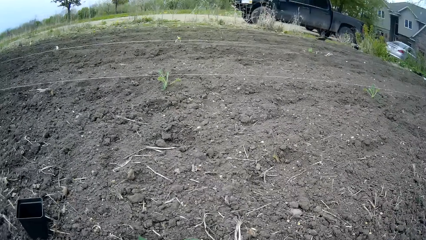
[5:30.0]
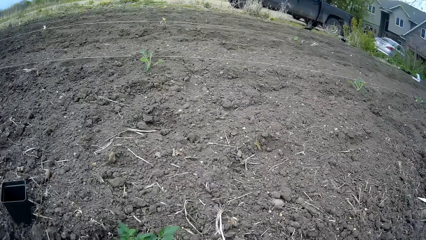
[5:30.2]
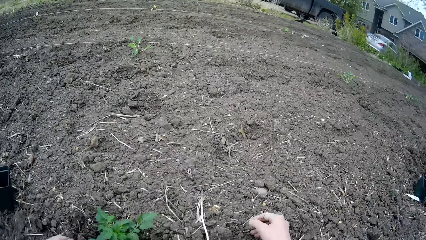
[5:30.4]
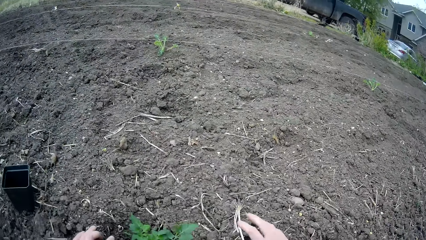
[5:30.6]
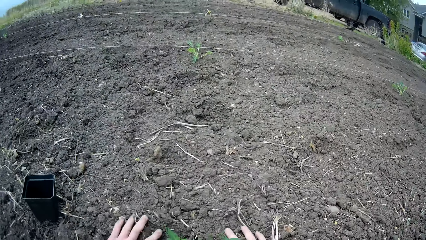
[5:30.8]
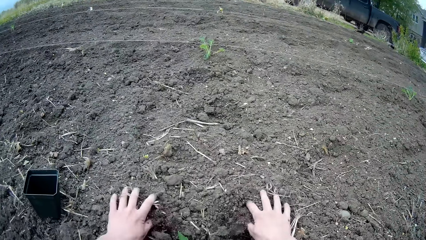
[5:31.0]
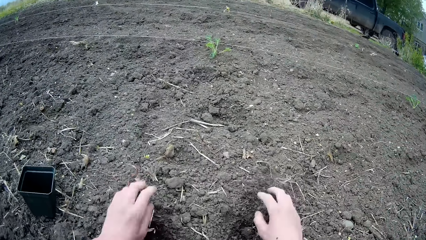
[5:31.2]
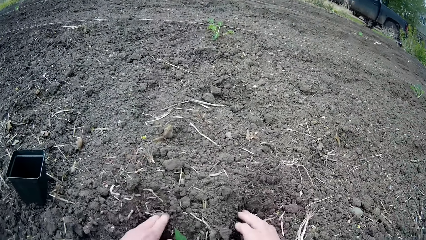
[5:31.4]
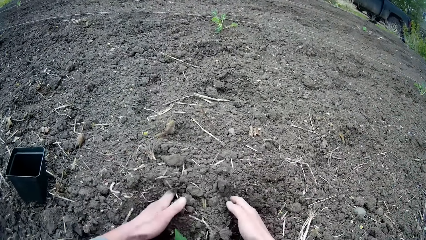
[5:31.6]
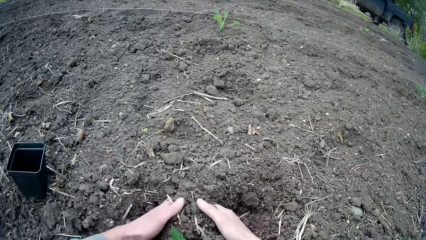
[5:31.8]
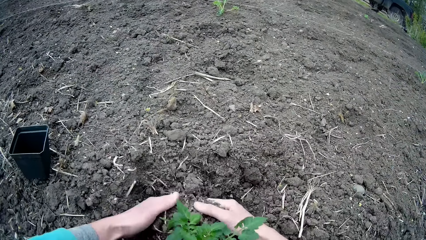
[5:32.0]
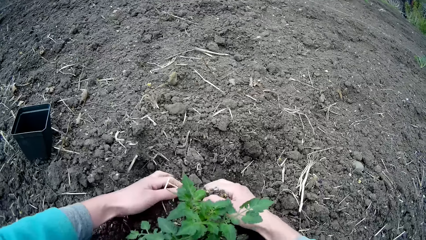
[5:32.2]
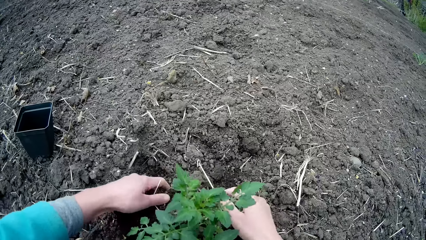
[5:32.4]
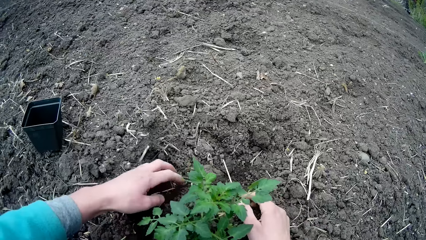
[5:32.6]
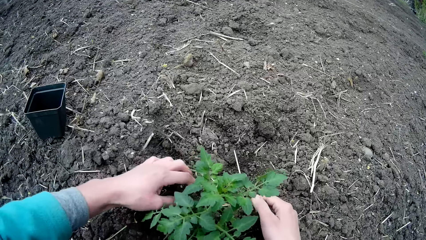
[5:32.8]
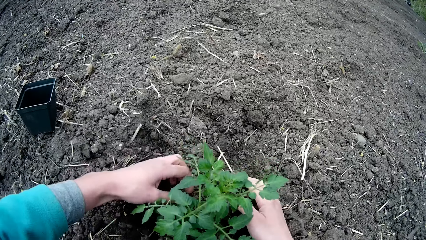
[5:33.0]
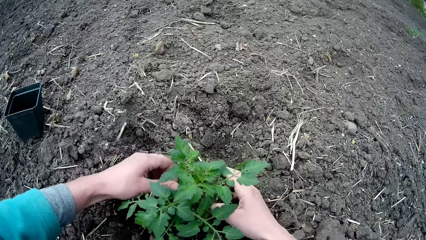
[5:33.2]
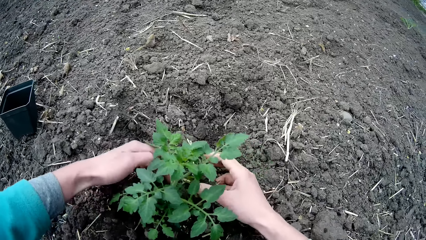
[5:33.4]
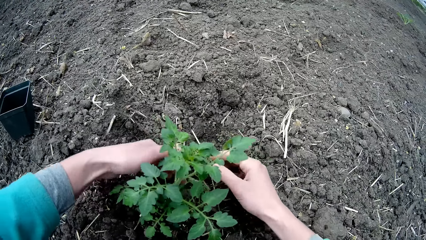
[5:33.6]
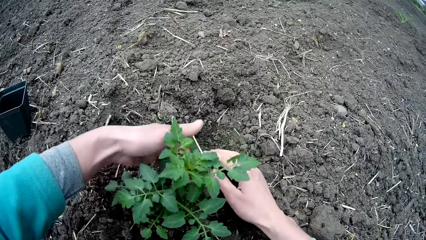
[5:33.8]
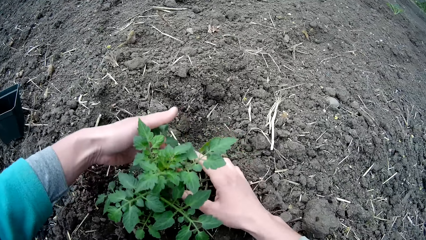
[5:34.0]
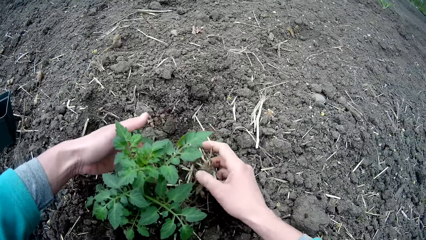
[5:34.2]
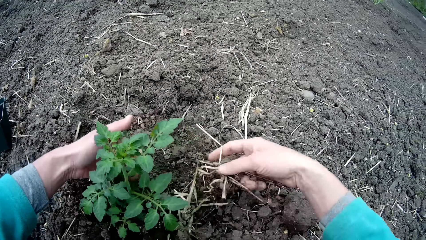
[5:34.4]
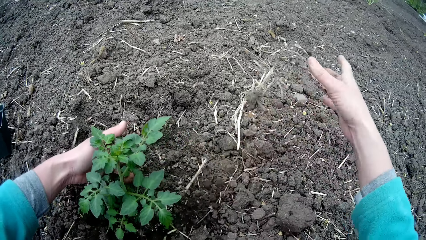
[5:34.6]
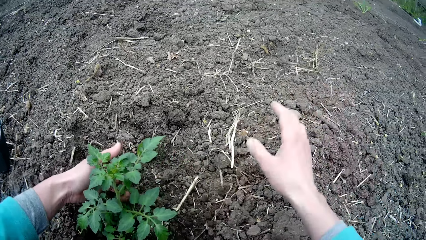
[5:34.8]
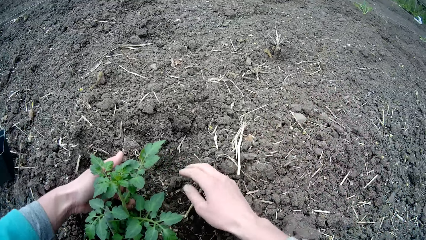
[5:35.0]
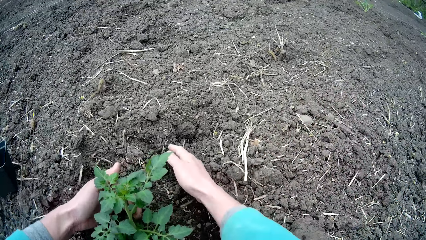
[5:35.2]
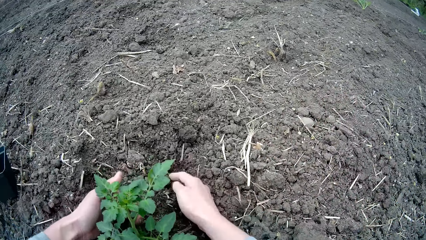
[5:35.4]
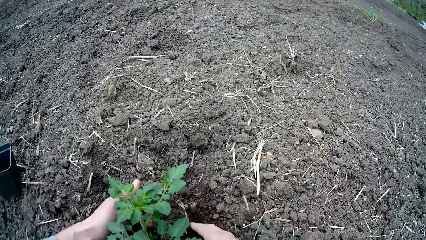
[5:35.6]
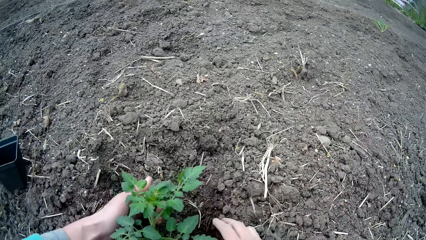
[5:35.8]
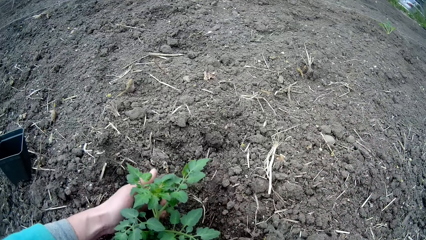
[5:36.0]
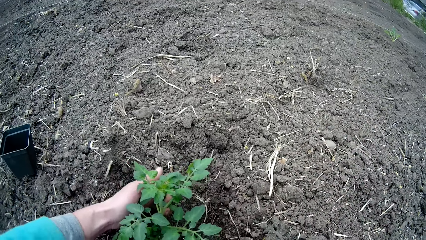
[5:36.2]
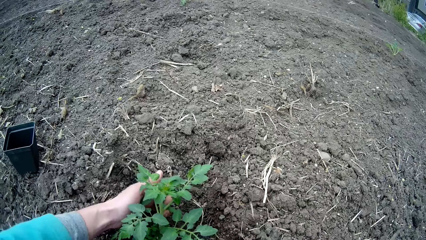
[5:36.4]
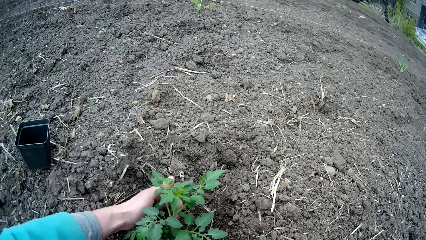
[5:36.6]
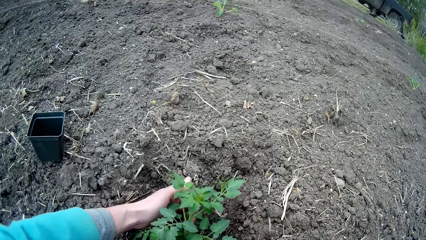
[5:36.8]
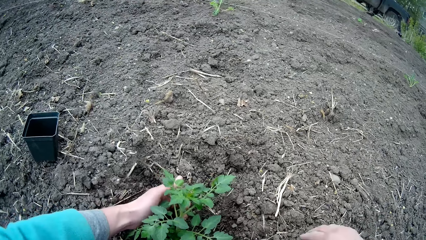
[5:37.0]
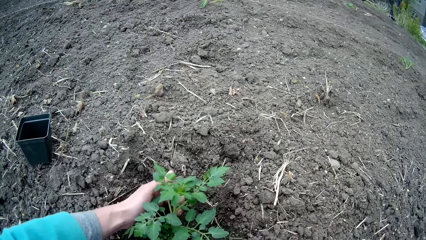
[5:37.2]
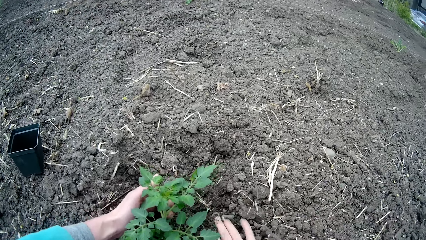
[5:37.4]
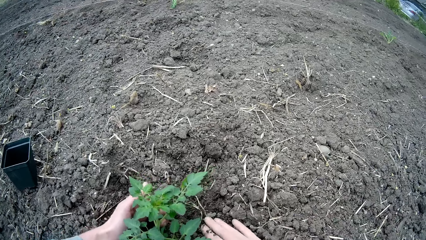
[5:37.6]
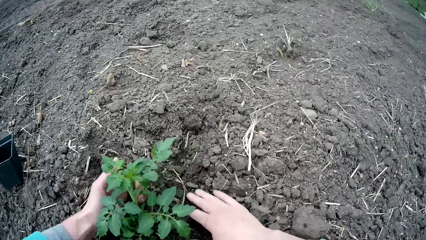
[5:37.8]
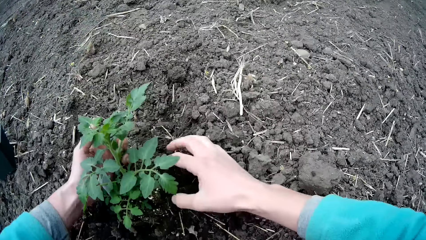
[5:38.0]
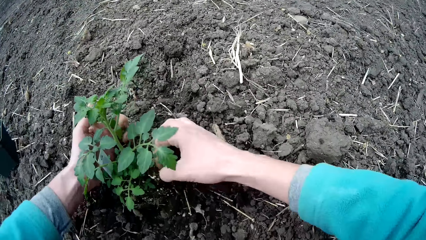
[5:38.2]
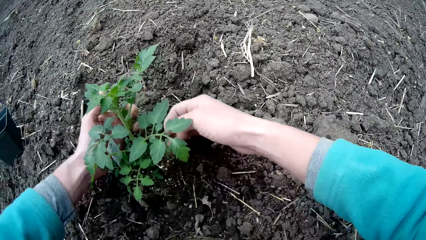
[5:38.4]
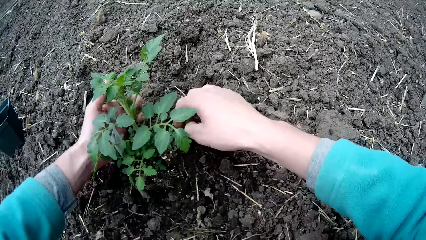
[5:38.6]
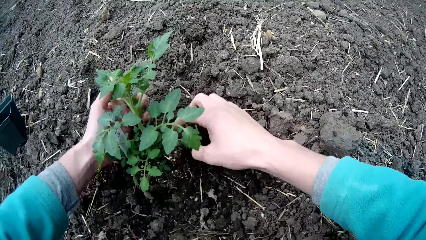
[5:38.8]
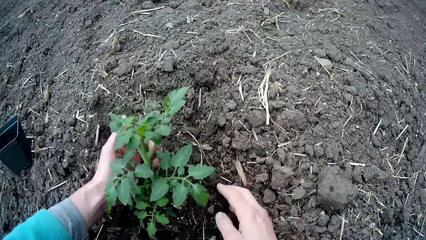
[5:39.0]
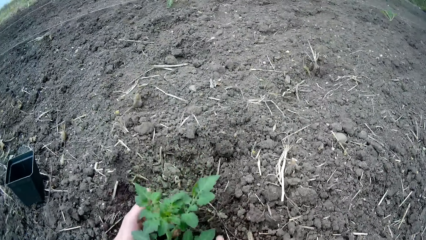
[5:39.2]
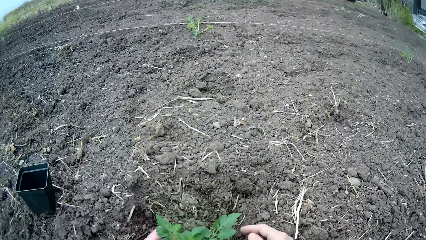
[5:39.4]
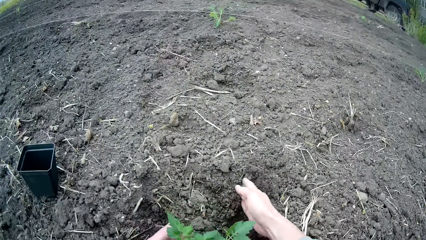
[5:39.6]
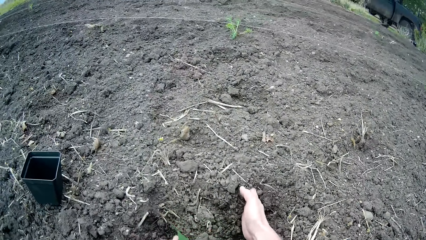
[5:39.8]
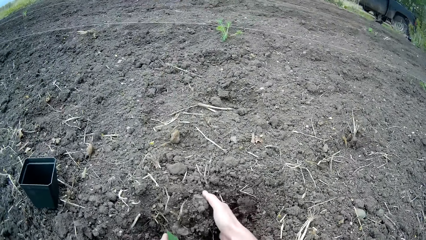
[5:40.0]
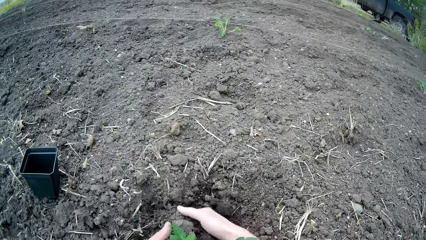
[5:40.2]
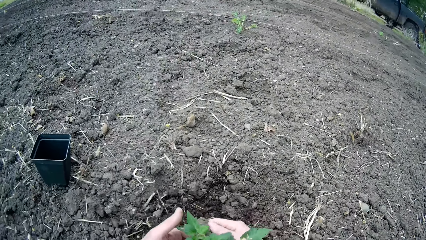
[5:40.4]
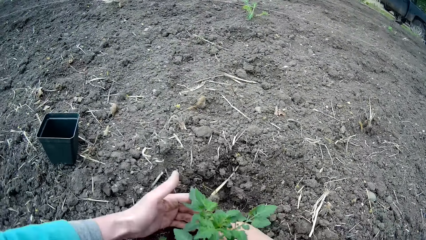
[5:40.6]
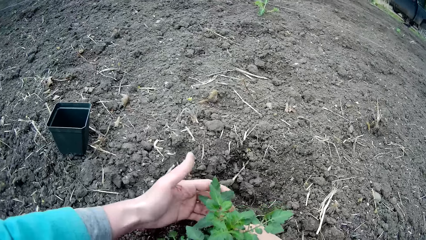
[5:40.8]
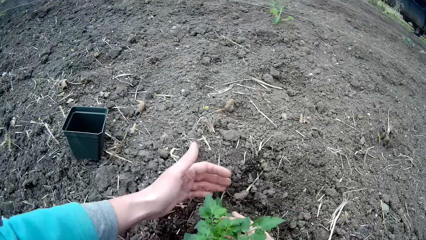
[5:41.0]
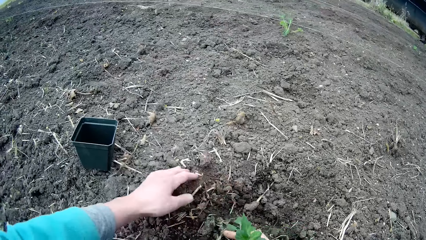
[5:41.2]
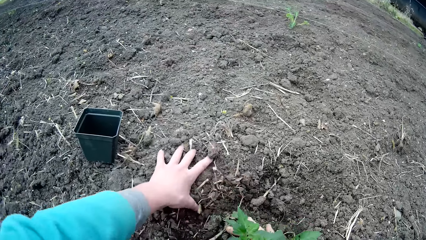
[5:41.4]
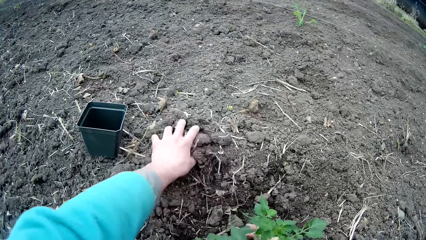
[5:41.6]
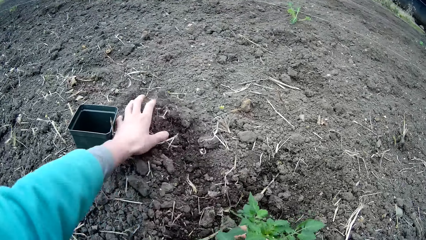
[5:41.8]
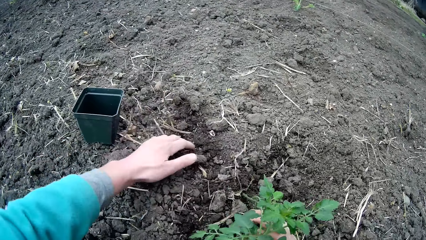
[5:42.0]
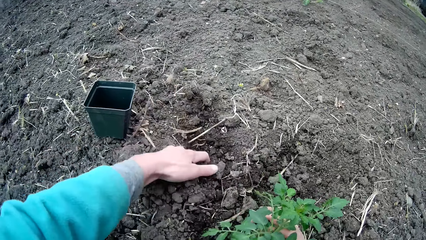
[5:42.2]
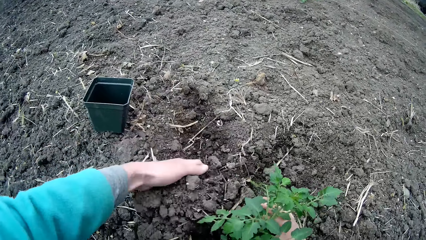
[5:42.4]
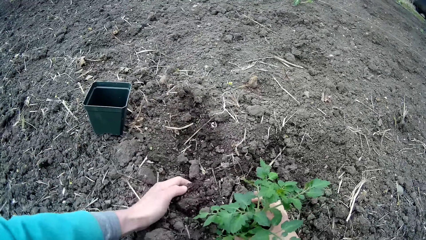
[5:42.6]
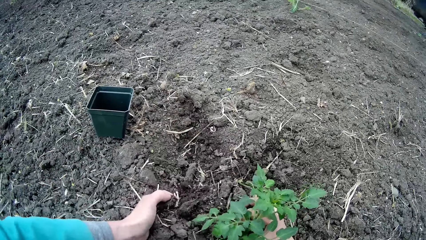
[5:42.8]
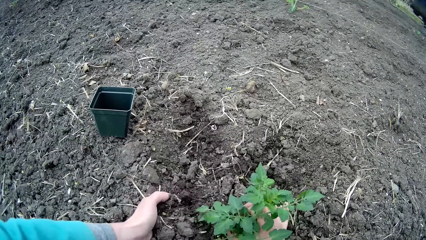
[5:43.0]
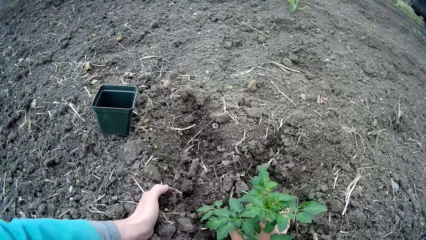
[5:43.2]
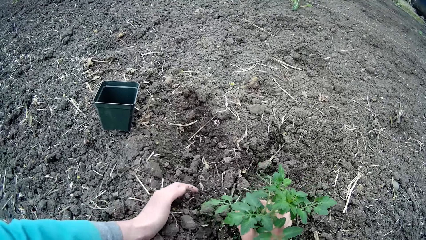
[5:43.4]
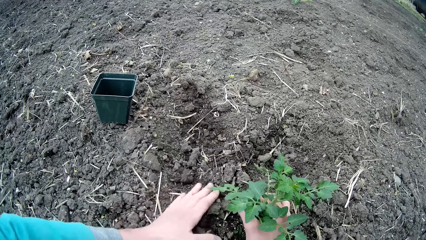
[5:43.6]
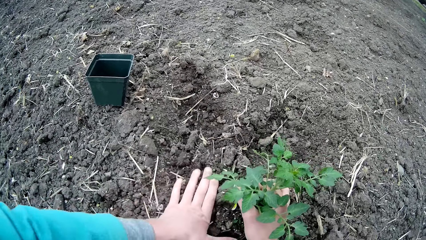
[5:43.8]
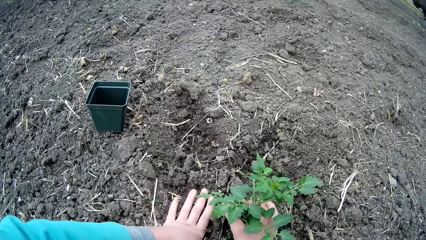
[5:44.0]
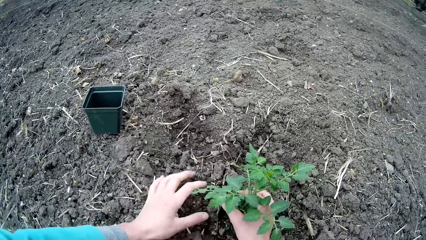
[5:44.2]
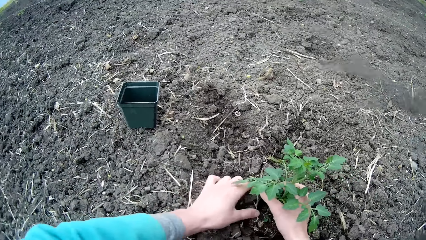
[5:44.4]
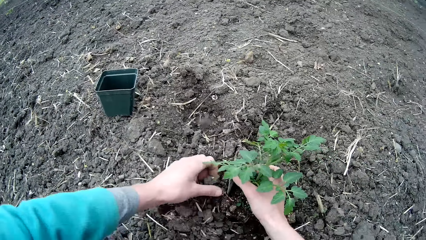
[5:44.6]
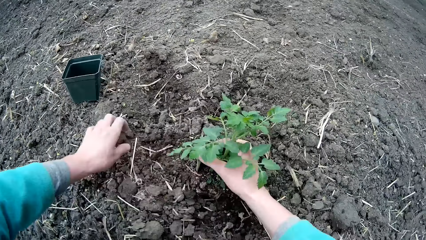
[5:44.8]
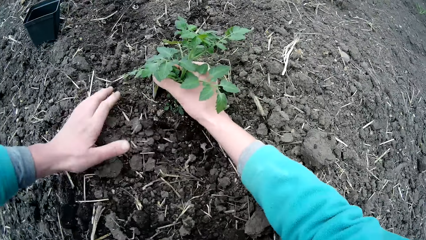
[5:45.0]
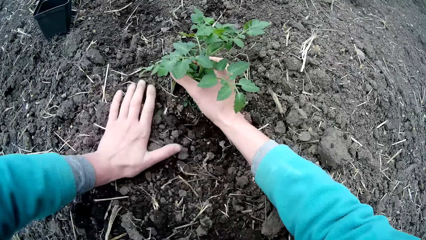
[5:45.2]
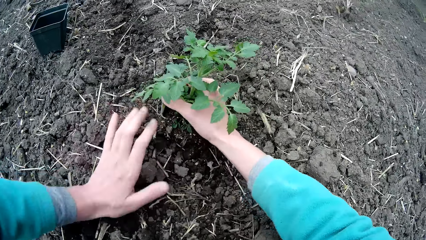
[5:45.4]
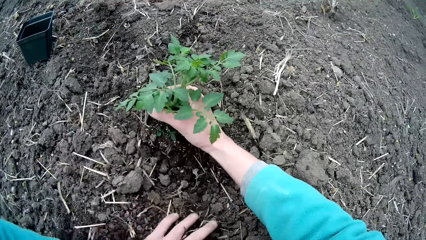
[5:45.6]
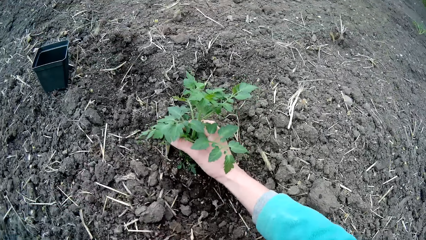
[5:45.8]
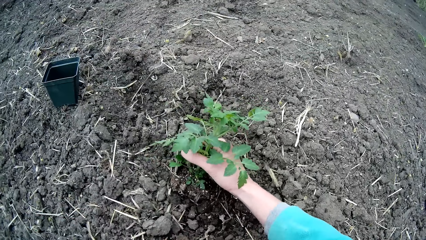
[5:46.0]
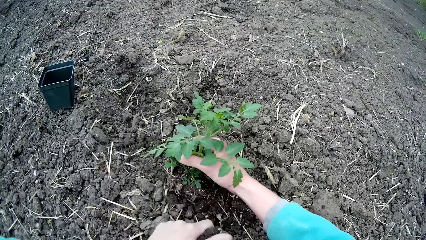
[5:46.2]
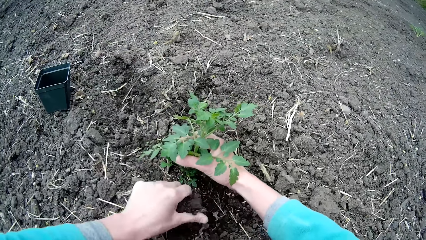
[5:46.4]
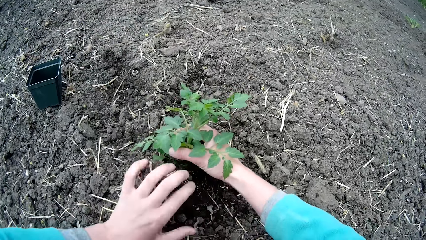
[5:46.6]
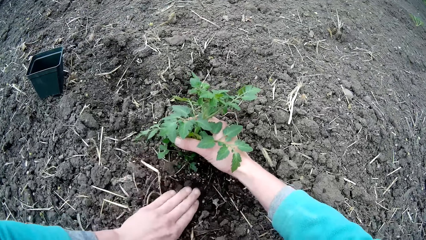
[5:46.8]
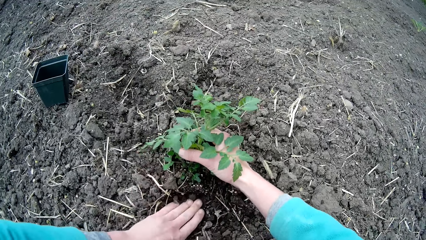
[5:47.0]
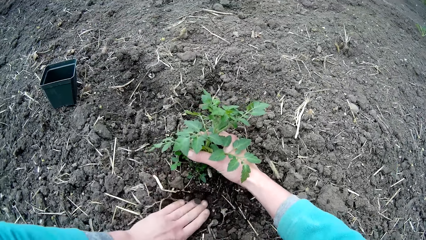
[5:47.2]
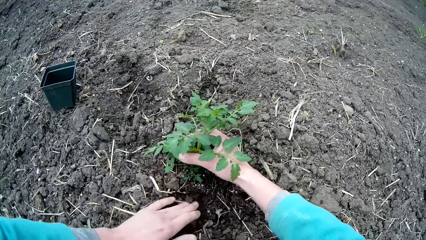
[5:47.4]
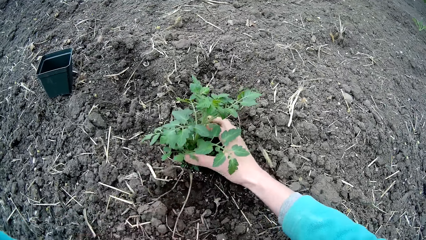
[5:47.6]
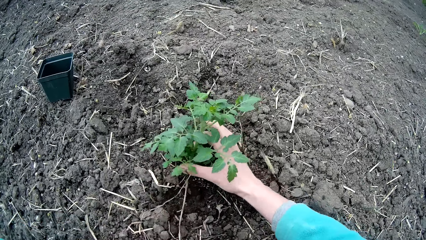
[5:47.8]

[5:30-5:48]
The camera wearer pulls soil with hands. They dig some soil from the ground to the plant with both hands. They put the plant in the soil. They cover the plant with the soil. They scoop the soil with the right hand. They adjust the plant on the sand.
